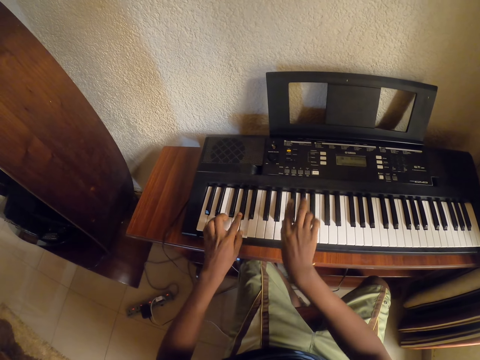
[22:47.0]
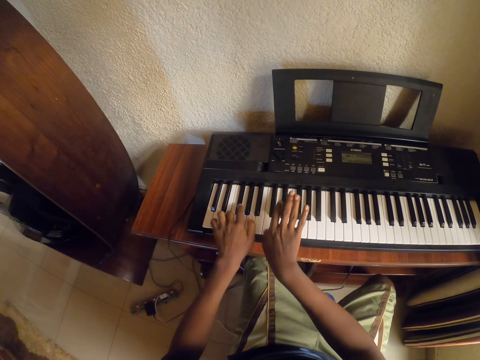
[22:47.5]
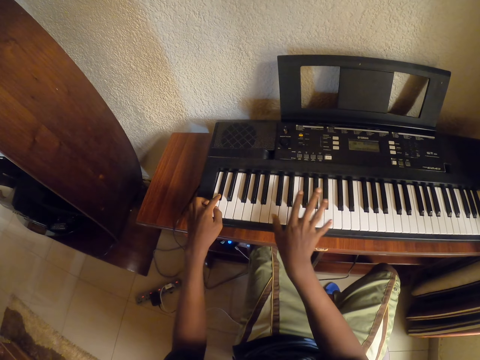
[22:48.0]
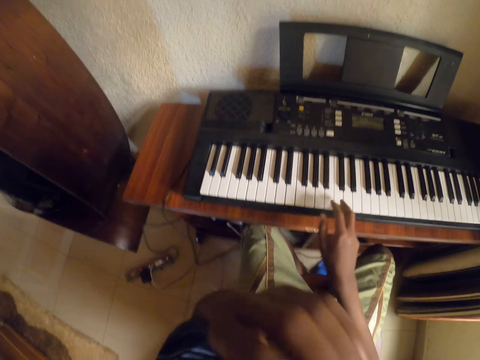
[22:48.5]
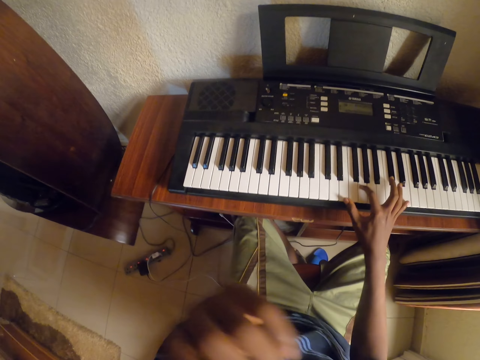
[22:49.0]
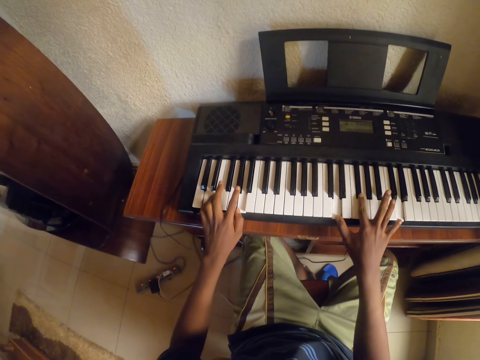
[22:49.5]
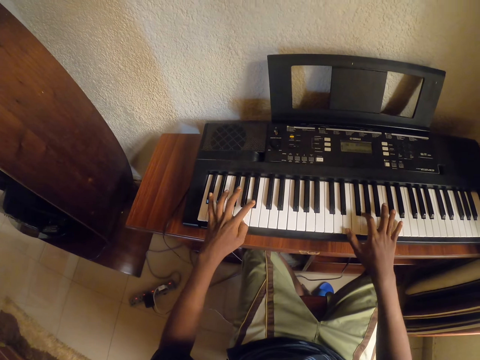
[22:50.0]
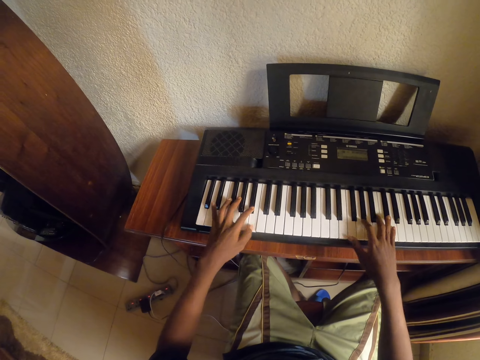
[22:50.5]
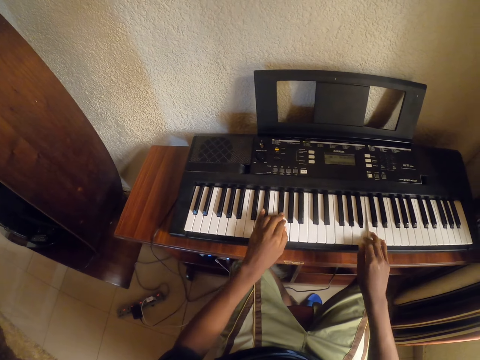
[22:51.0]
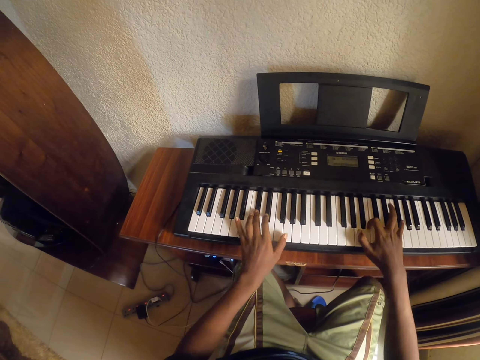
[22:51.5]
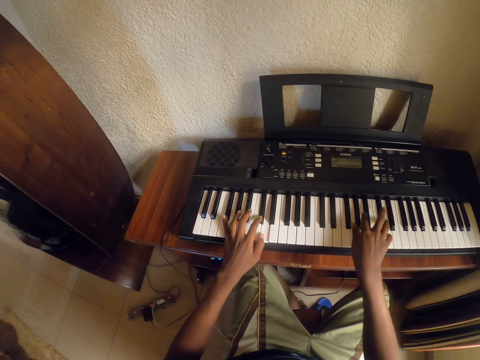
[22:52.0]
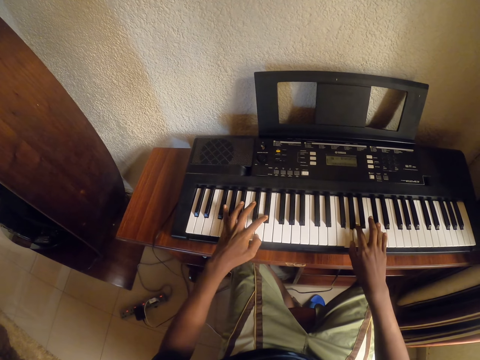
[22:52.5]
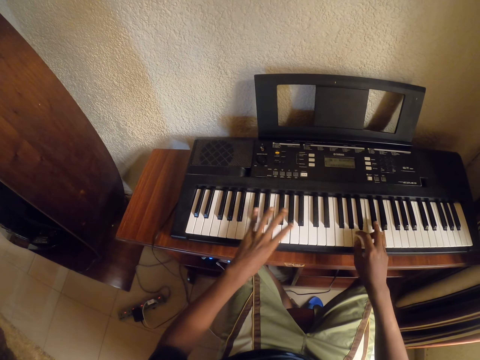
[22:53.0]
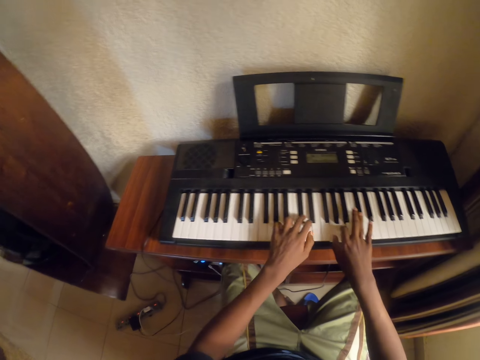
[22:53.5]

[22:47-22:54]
The camera wearer touches his face with his hand.

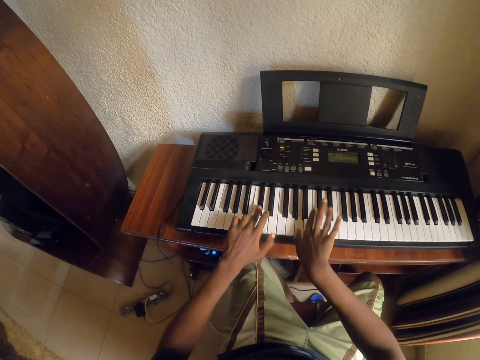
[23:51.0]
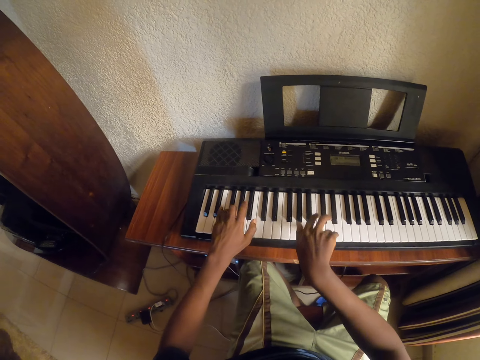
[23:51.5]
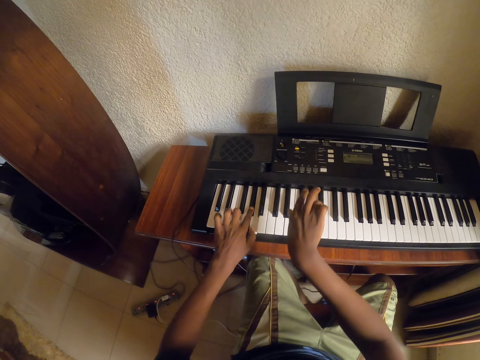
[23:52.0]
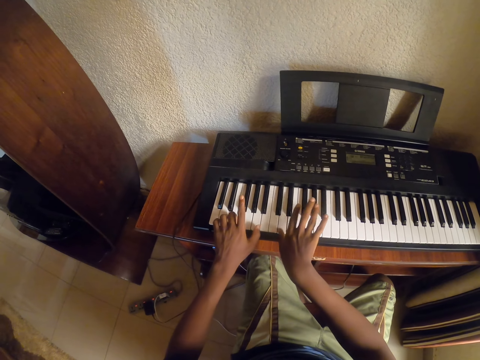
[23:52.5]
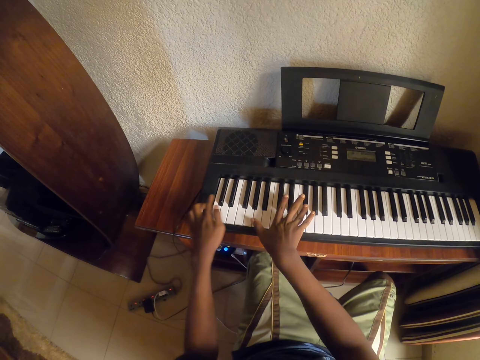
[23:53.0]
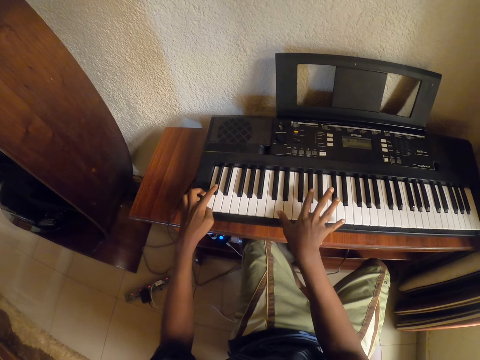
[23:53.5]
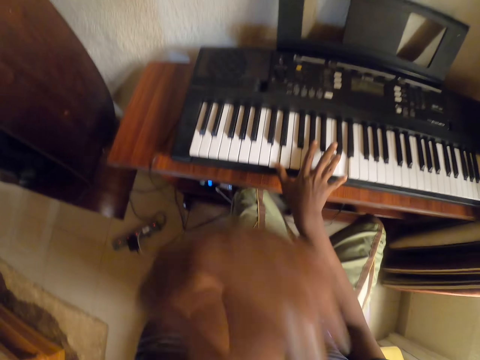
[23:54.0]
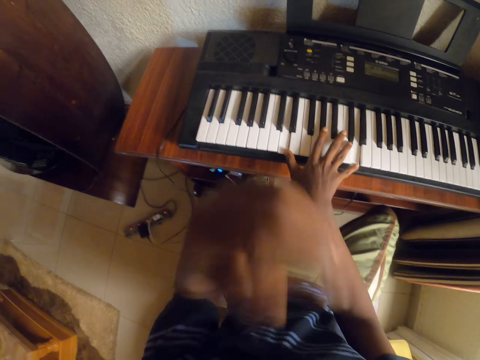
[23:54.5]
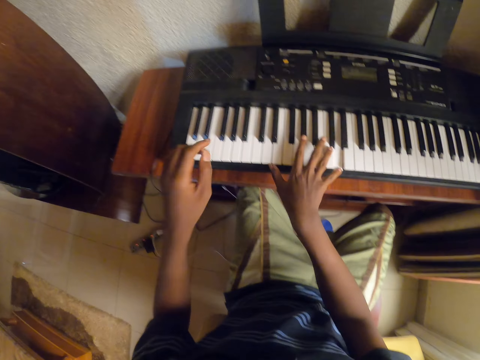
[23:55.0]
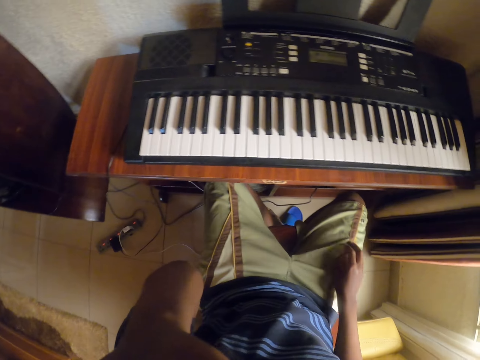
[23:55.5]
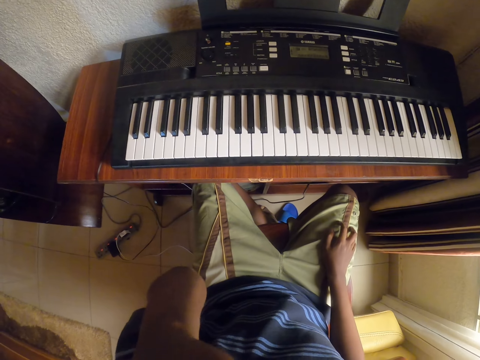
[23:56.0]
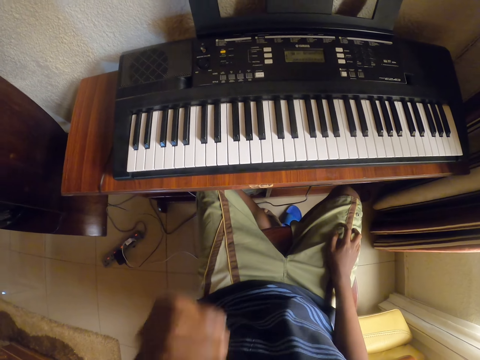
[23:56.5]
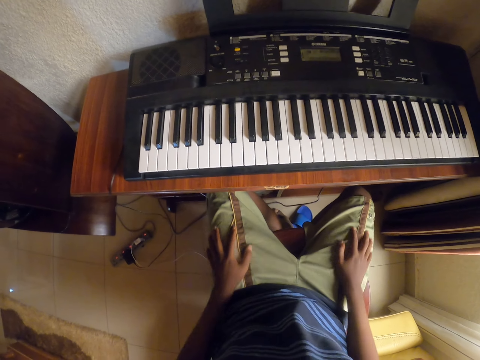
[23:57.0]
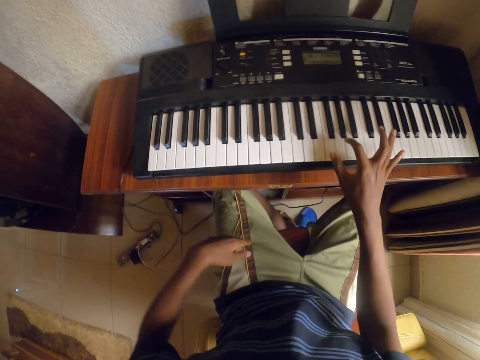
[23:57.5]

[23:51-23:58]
The camera wearer touches his face with his hand.

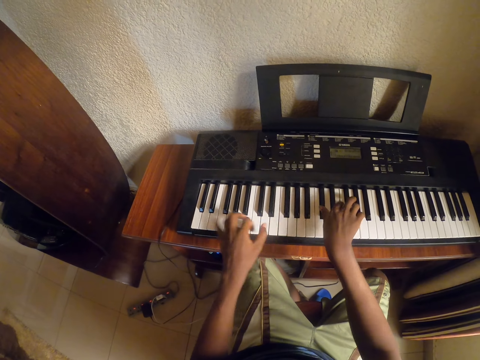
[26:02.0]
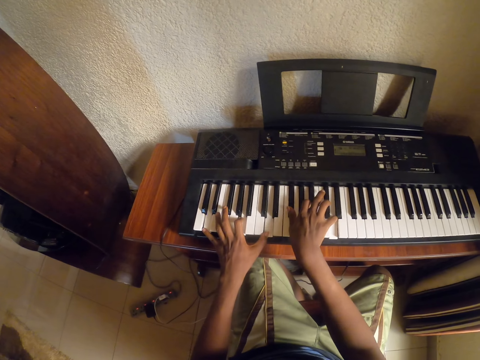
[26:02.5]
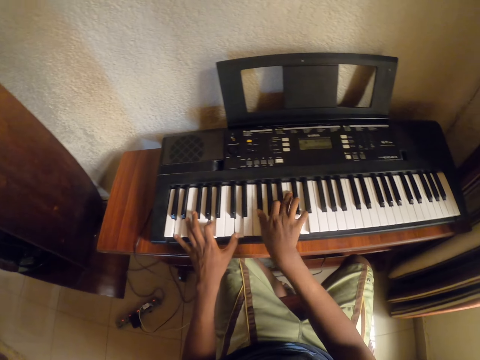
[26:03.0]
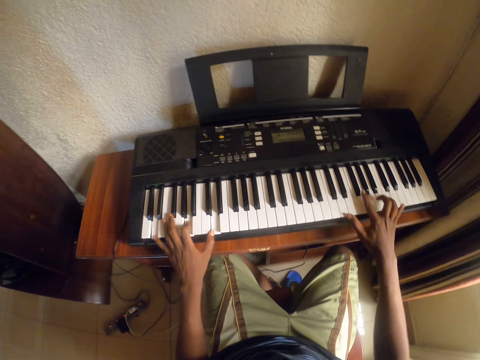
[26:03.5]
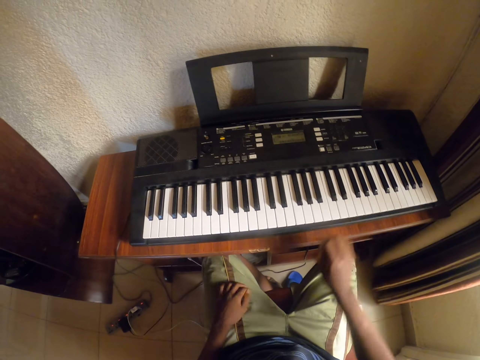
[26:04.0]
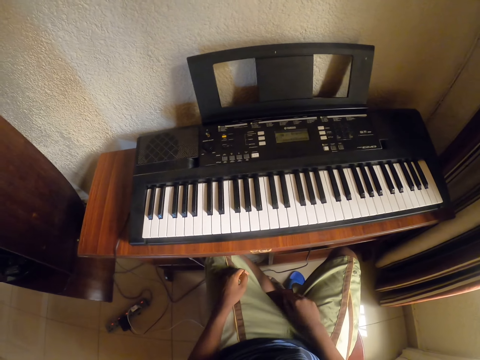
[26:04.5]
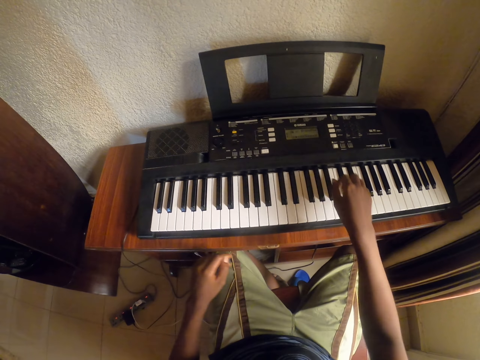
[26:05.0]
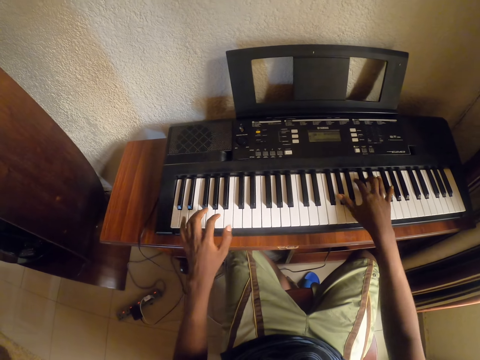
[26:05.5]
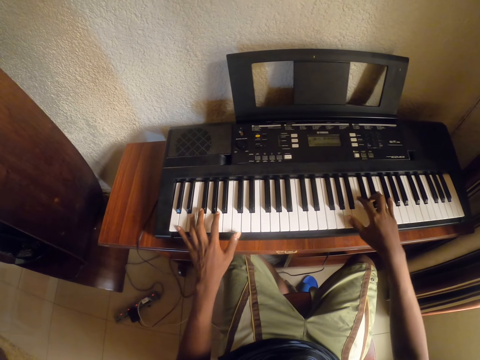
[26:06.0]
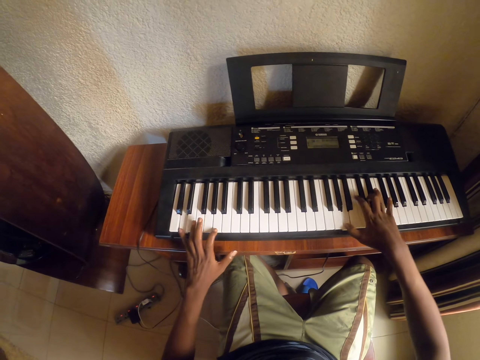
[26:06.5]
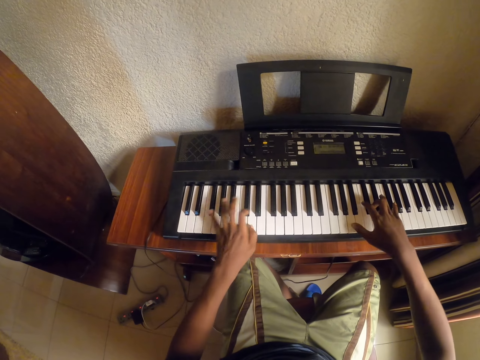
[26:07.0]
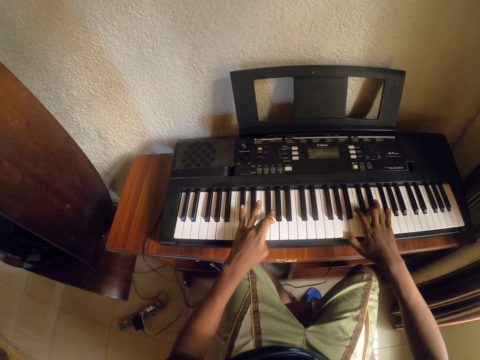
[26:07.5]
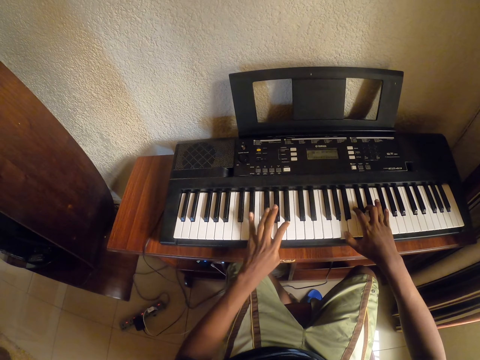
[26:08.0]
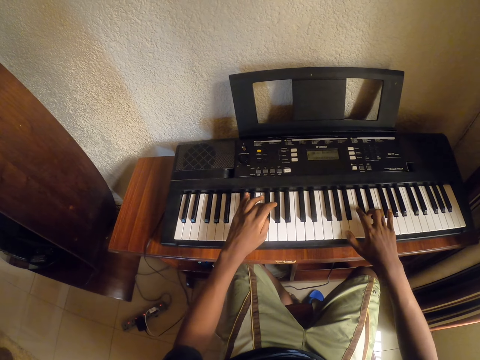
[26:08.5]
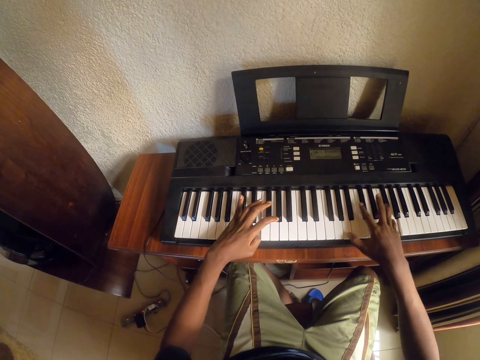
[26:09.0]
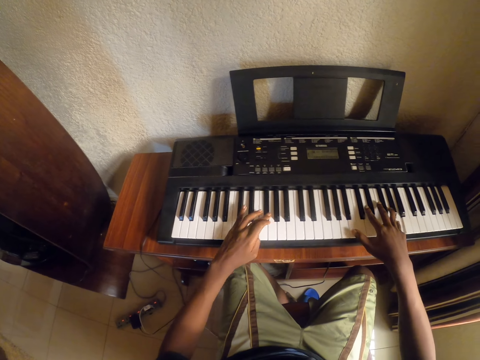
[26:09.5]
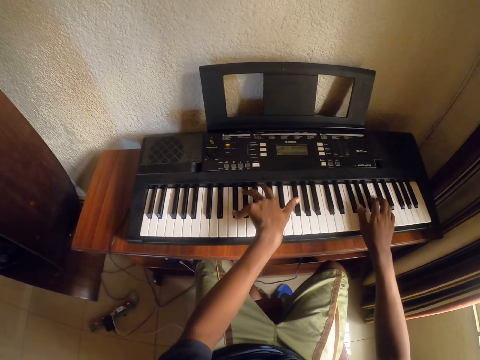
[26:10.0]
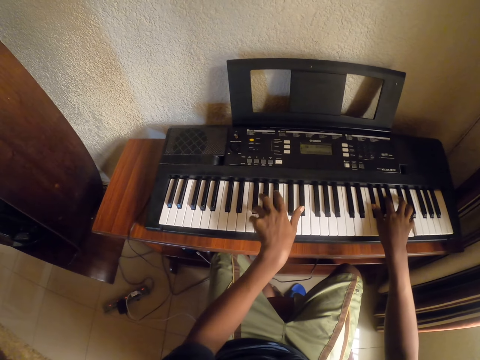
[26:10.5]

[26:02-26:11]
The camera wearer drops his hands on his shorts. He presses the keyboard of a piano with both hands.

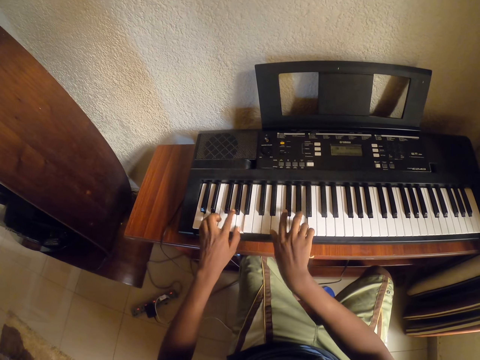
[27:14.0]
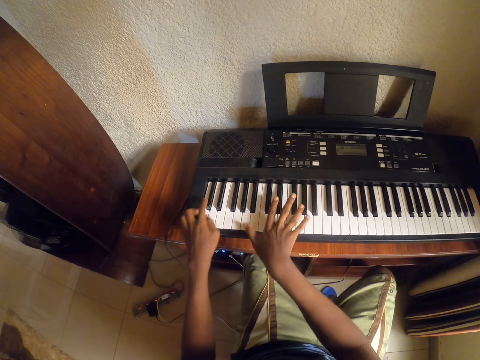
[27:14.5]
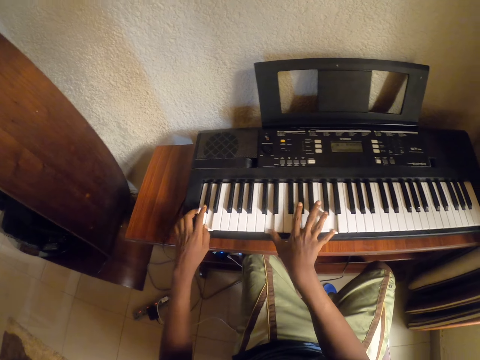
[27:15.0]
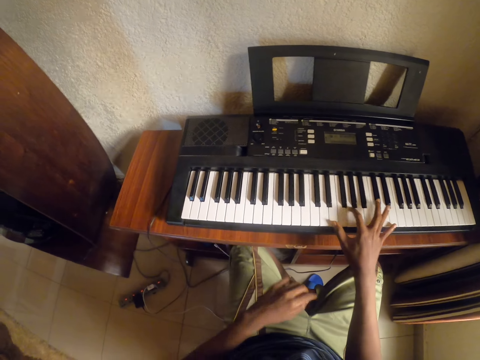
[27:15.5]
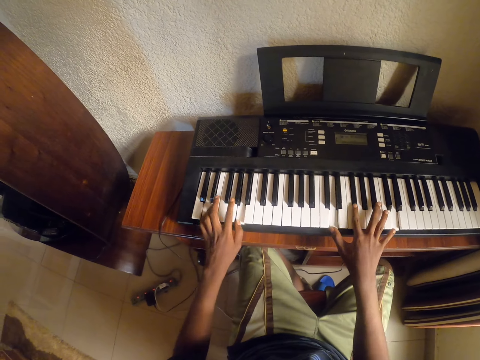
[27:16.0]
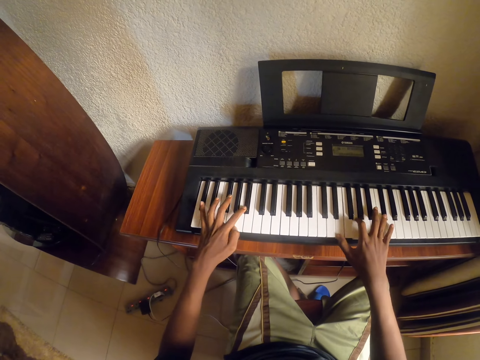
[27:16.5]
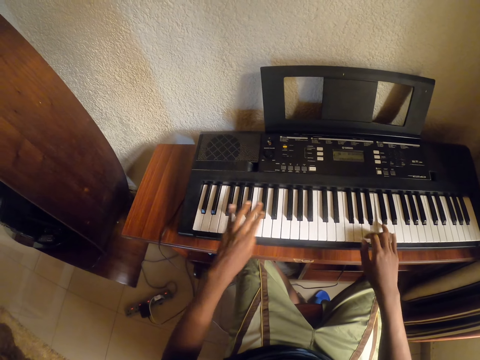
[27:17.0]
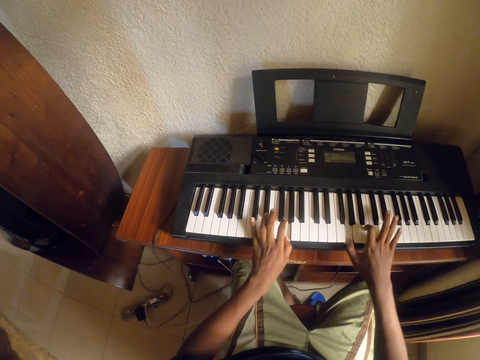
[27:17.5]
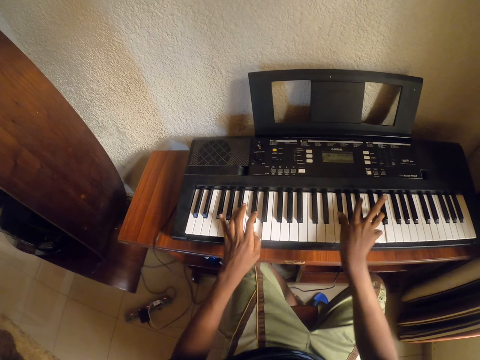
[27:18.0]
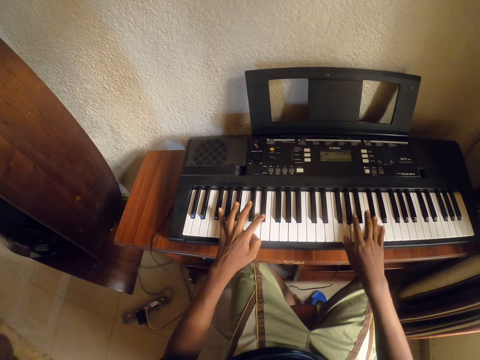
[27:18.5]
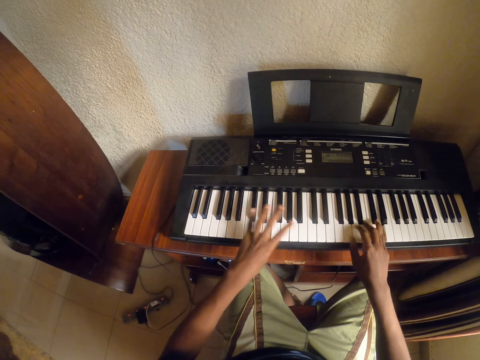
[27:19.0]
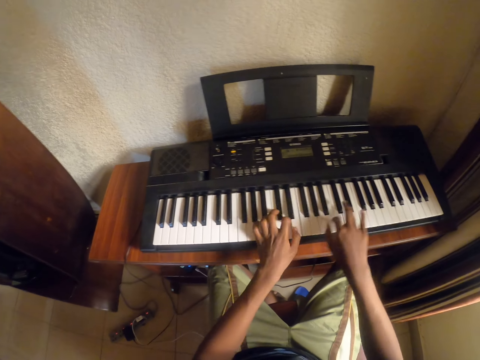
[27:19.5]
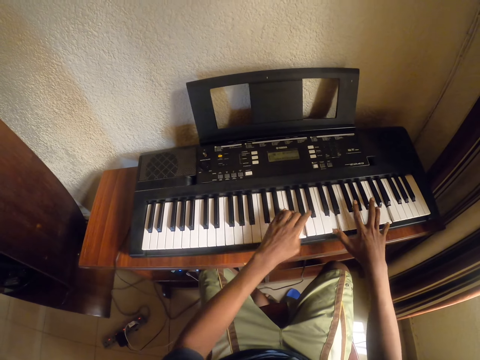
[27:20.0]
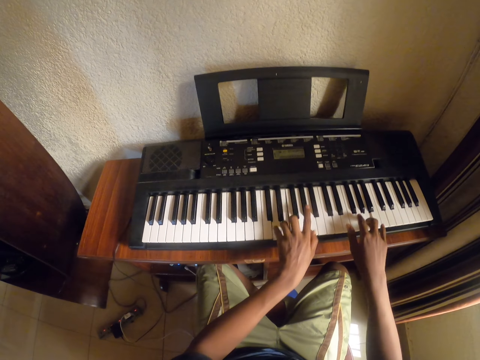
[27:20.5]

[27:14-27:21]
The camera wearer moves the left hand. They play the piano.
